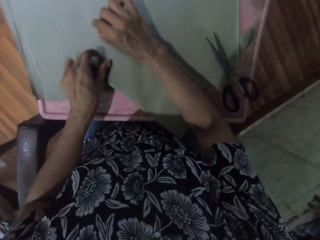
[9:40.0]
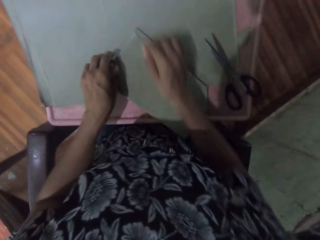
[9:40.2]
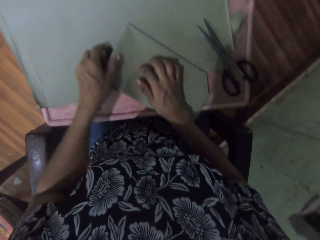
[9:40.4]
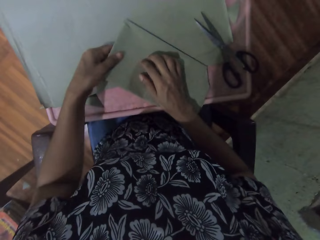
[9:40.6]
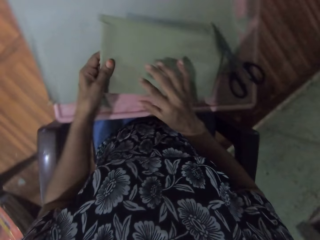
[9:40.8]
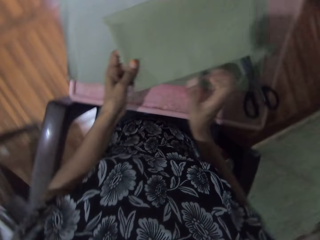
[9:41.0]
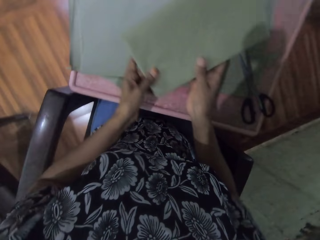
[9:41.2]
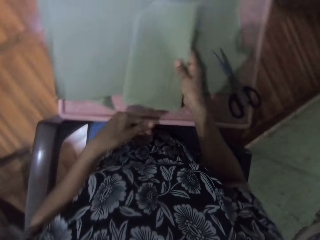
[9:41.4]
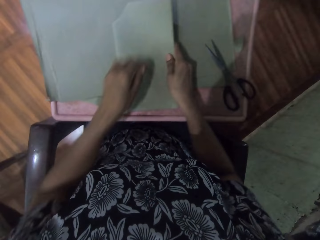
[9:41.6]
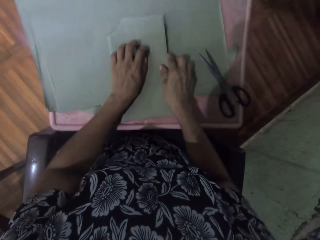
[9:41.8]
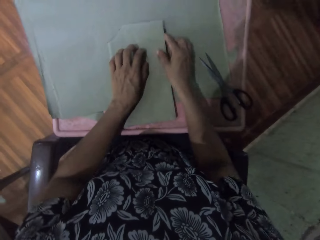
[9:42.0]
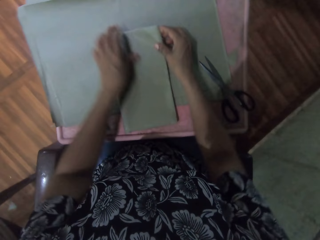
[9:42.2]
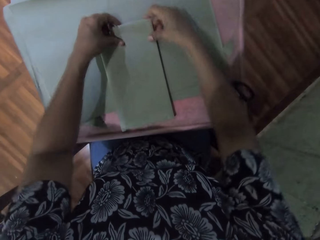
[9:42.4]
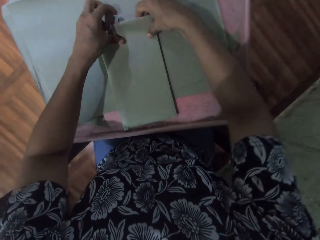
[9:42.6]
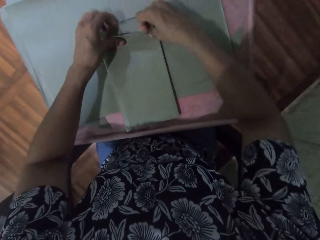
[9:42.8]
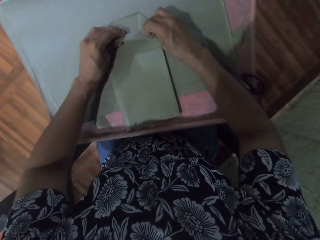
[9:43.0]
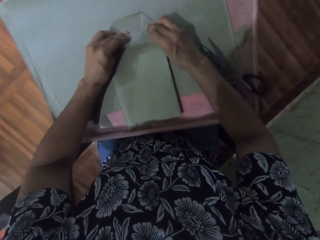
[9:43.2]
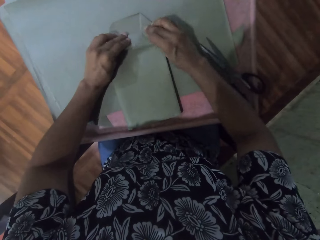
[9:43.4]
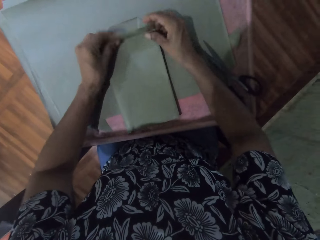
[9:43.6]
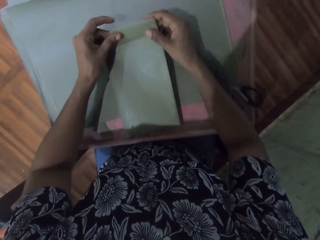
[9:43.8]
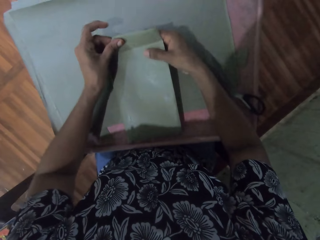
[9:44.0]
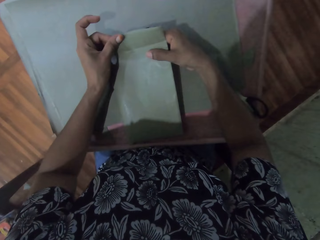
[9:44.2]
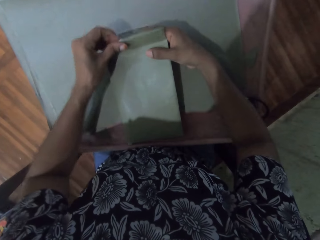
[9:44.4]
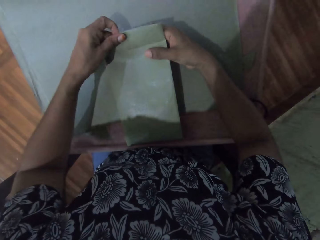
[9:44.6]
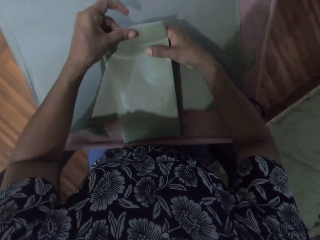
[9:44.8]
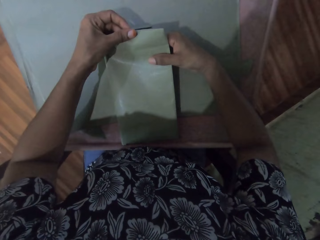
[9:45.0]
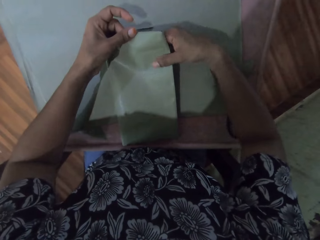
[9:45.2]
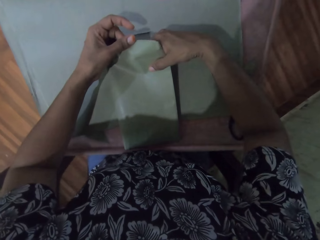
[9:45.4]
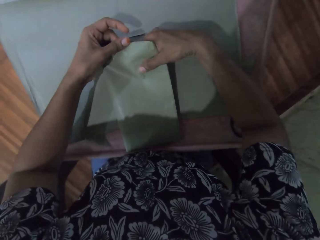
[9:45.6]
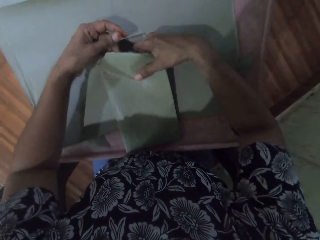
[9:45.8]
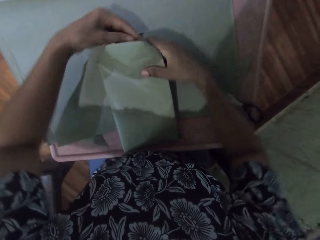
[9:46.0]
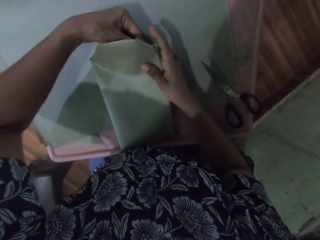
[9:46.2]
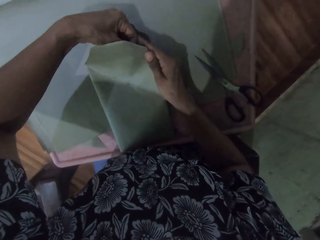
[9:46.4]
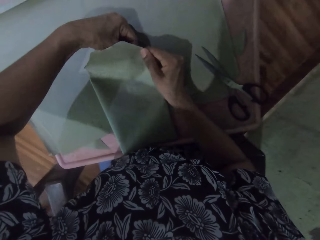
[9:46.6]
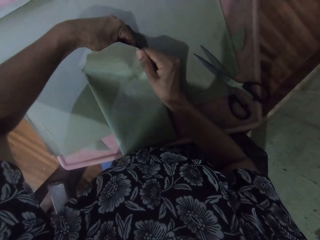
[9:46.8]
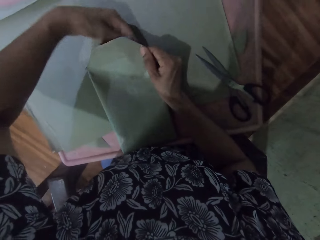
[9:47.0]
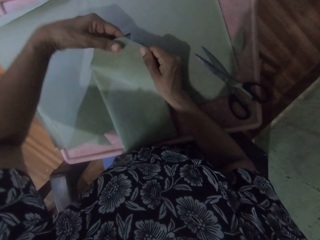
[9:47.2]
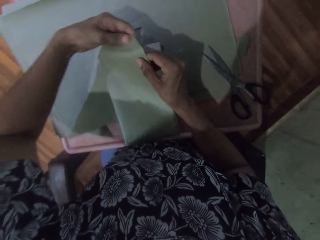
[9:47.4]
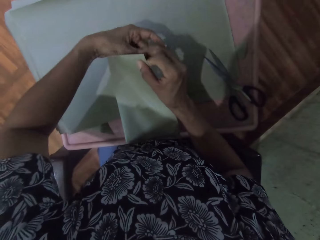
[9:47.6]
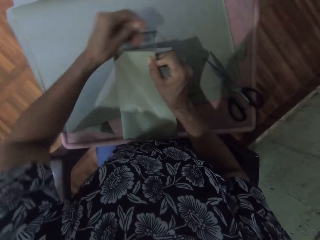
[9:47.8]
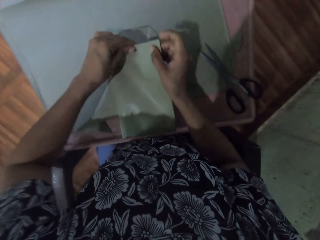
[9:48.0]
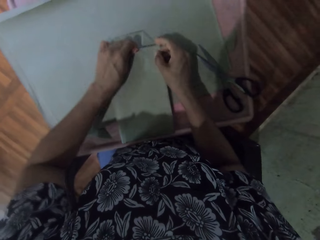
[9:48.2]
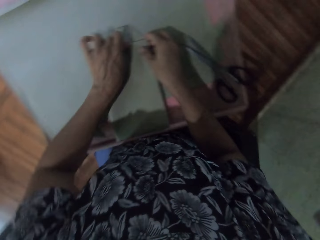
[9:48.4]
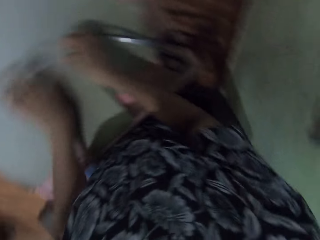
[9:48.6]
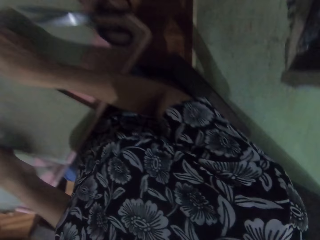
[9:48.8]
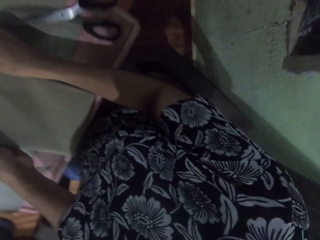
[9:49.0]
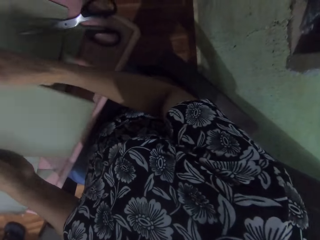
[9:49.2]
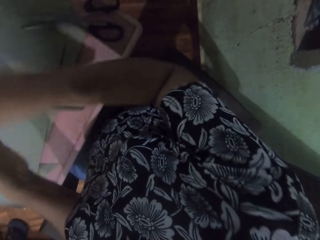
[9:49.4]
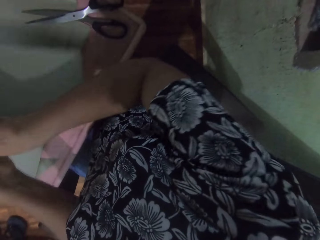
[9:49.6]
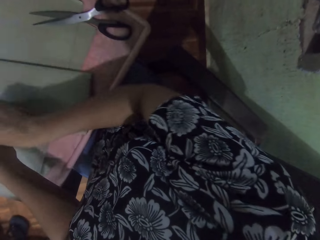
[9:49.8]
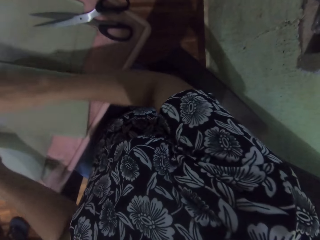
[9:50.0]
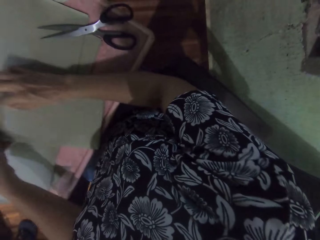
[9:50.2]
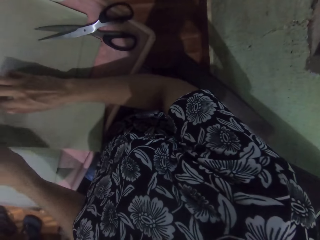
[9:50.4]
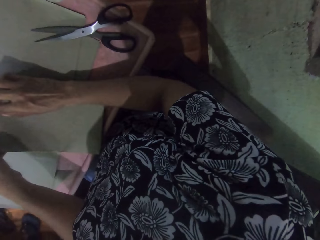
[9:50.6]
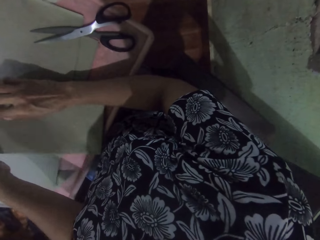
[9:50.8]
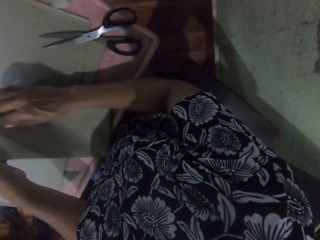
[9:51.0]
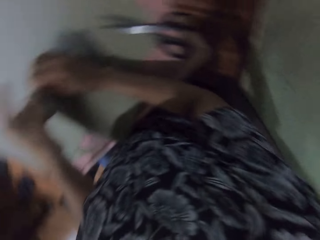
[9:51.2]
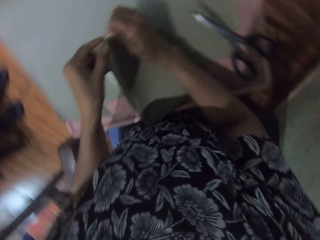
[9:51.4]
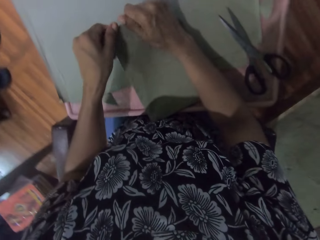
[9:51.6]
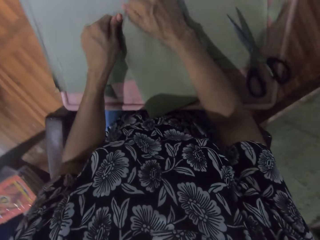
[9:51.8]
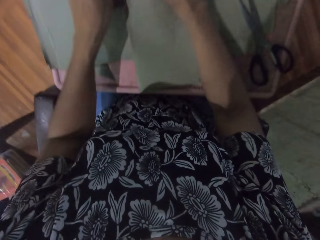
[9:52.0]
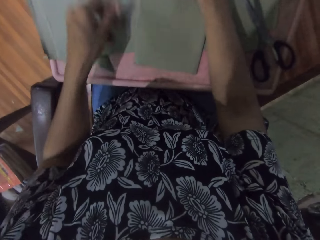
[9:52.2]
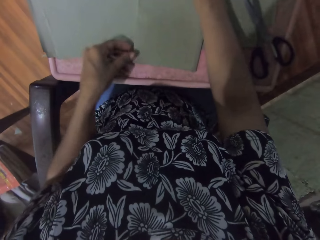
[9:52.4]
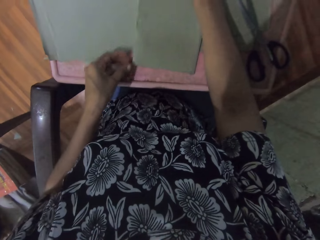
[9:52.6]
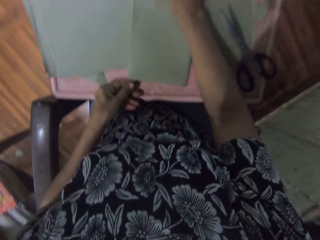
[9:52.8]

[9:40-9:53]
The camera wearer picks the wrapped book from the table with her left hand. She passes the wrapped book from her left hand to her right hand. She places the wrapped book on the table with her right hand. She wraps the brown paper around the book on the table with both hands. She flips the wrapped book on the table with both hands. She wraps the brown paper around the book on the table with both hands.

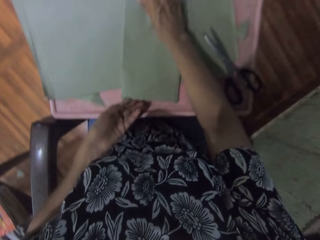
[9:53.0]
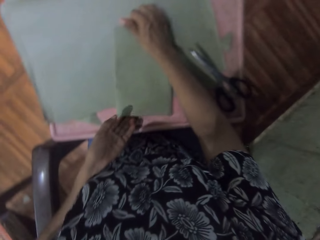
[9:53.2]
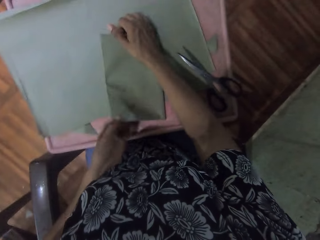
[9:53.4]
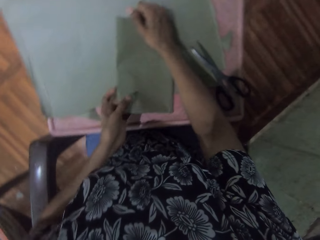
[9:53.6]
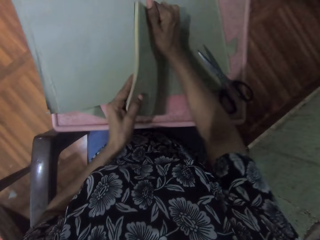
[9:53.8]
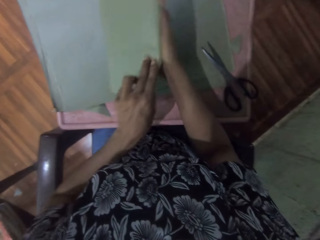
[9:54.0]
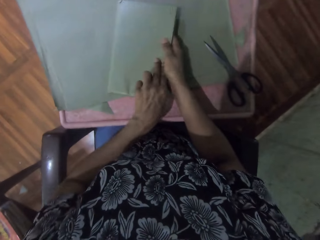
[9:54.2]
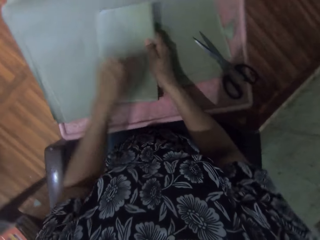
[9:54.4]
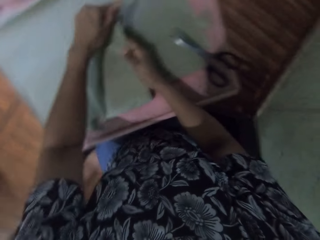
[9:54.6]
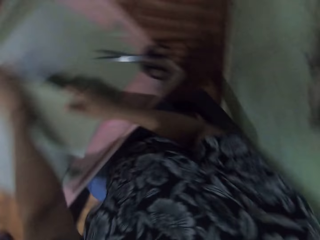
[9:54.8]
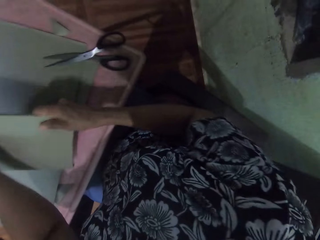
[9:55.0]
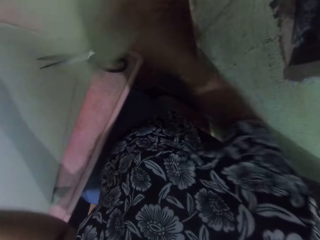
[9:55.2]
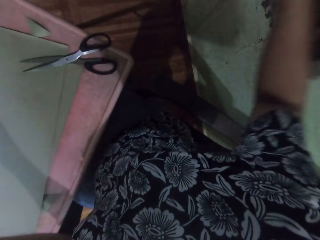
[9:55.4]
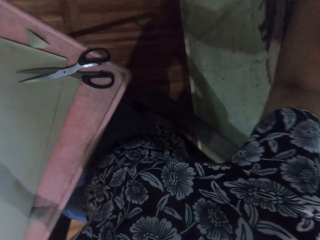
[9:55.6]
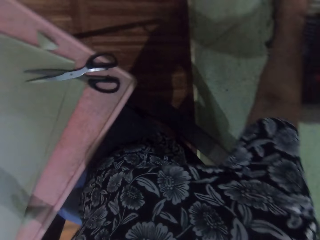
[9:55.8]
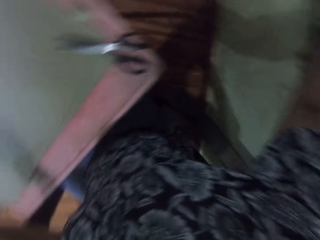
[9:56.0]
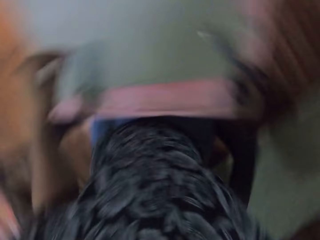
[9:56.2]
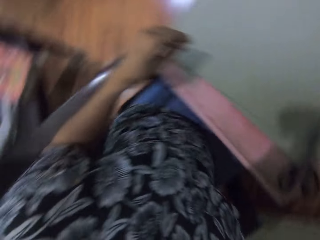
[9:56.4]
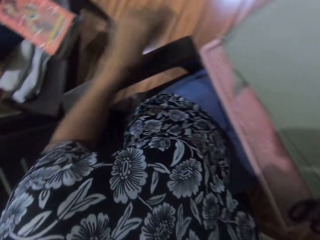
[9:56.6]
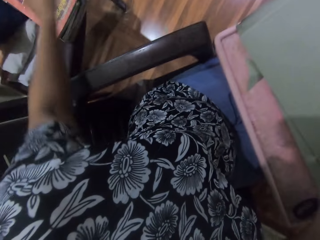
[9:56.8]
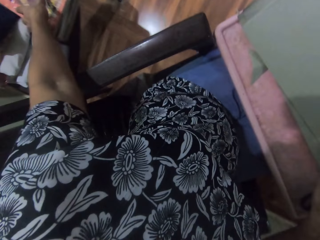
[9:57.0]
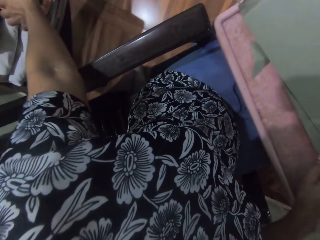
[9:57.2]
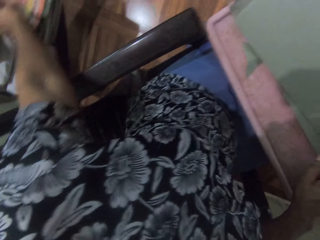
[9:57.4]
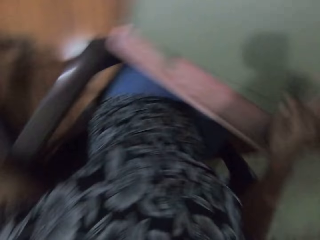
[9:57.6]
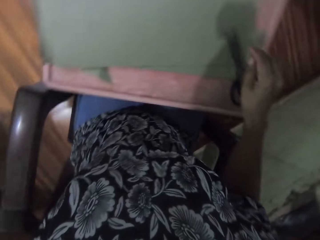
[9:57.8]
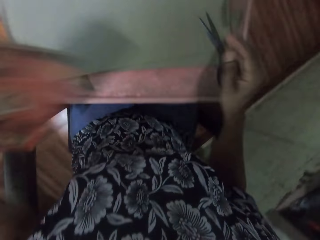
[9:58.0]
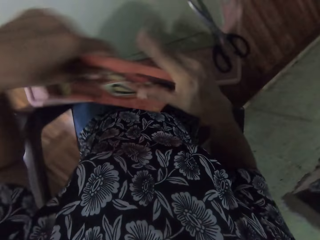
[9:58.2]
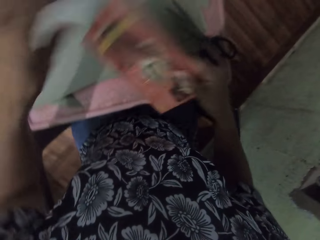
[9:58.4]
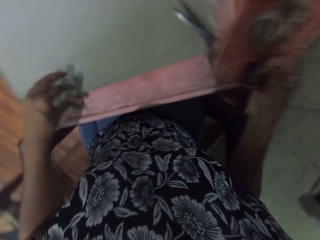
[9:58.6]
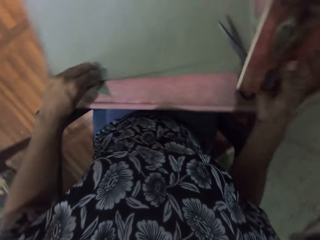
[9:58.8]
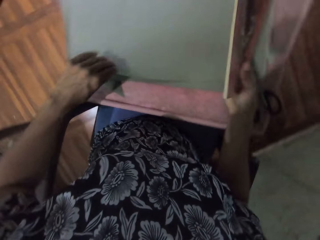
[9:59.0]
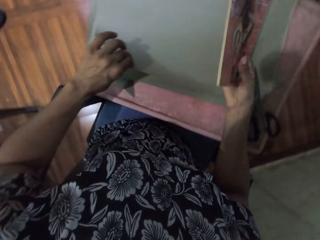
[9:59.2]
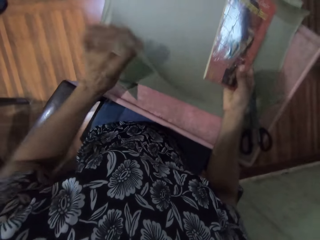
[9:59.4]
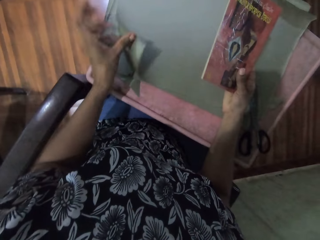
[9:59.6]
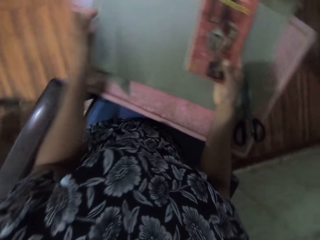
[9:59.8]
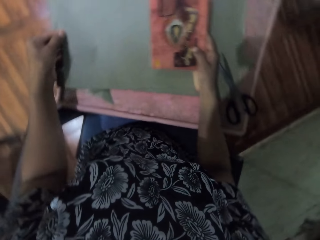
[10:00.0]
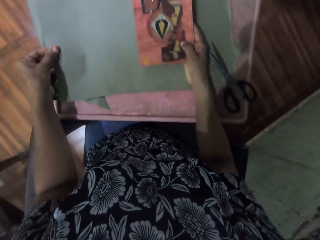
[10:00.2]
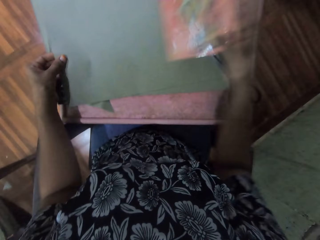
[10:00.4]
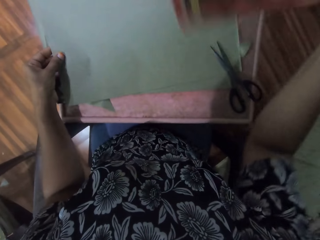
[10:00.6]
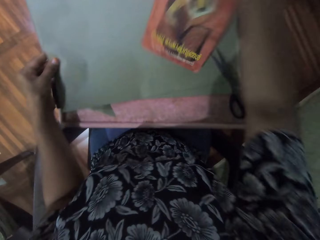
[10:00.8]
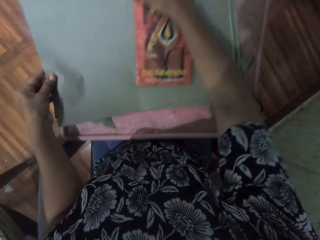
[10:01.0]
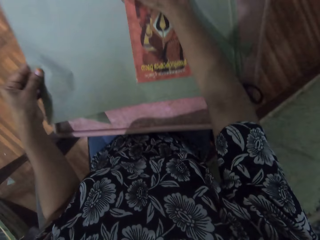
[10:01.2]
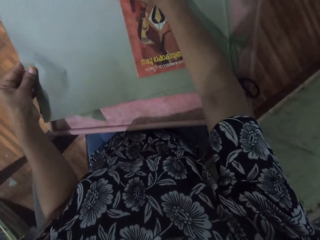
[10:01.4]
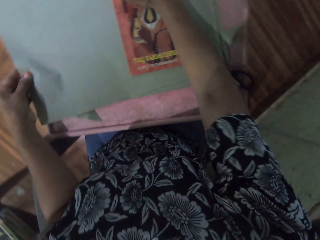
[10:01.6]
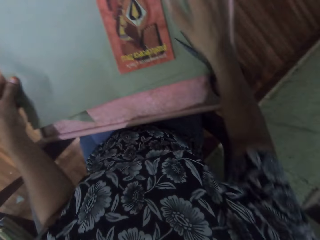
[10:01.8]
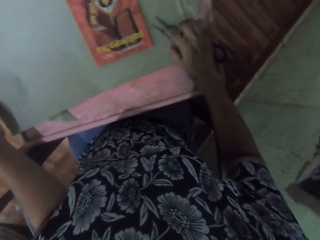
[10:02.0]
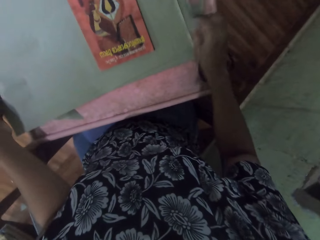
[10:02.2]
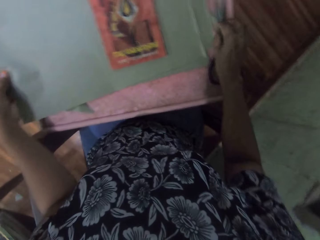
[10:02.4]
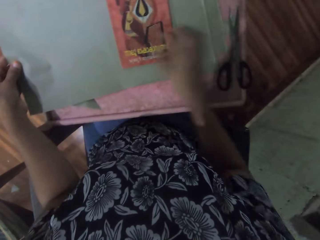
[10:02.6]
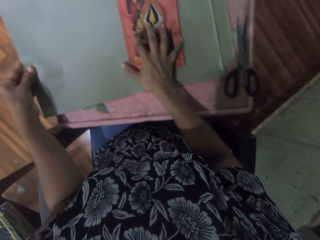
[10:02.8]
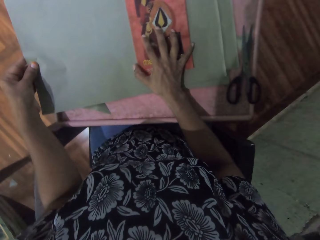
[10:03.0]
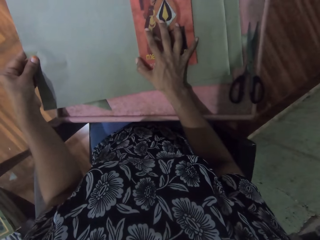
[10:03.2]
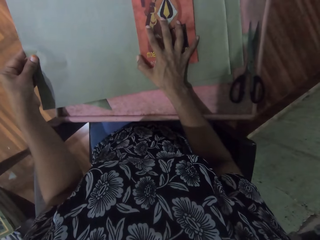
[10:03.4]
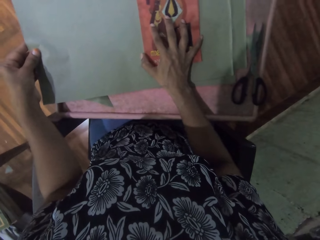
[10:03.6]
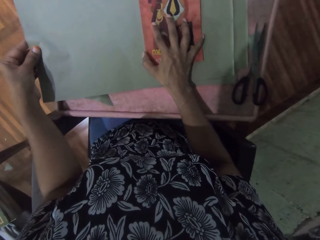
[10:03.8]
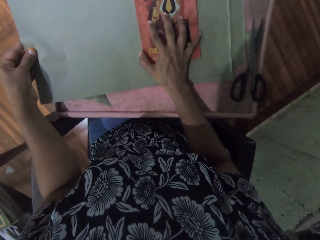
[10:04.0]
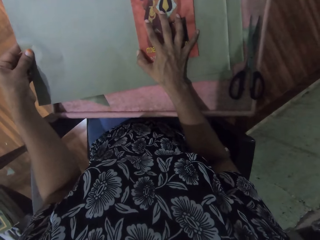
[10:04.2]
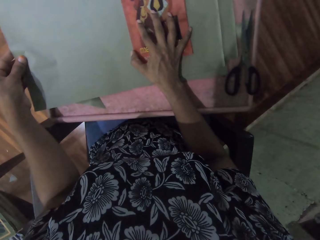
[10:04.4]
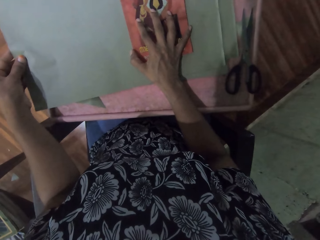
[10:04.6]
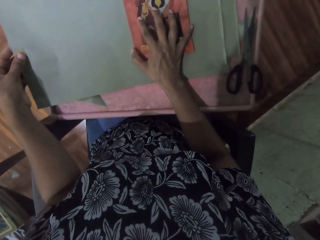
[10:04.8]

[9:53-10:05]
The camera wearer flips the wrapped book on the table with both hands. She holds the wrapped book on the table with both hands. She picks the wrapped book from the table with her right hand. She drops the wrapped book on a wall with her right hand. She picks a book from a chair on the floor with her left hand. She passes the book from her left hand to her right hand. She holds a brown paper on the table with her left hand. She drops the book on the brown paper with her right hand. She adjusts the pair of scissors on the table with her right hand. She adjusts the book on the brown paper with her right hand.
